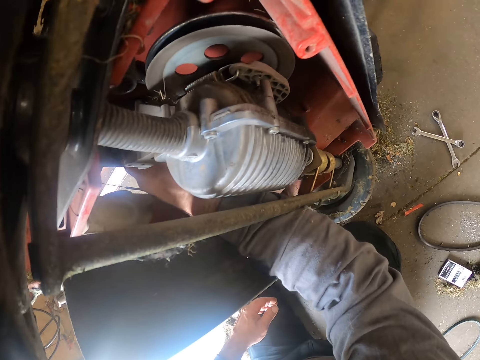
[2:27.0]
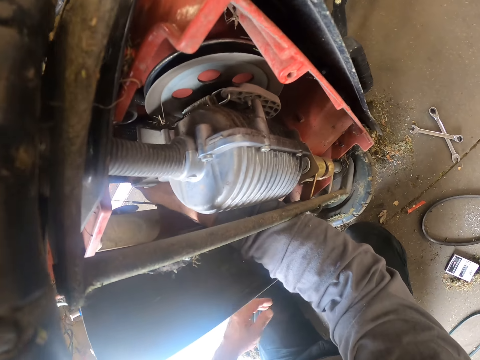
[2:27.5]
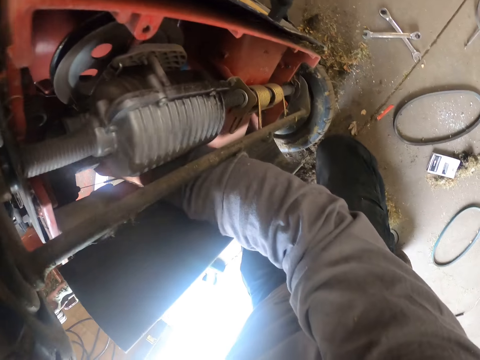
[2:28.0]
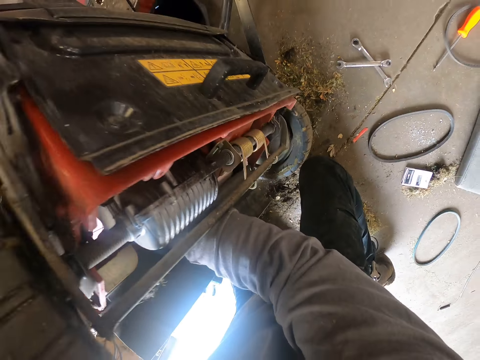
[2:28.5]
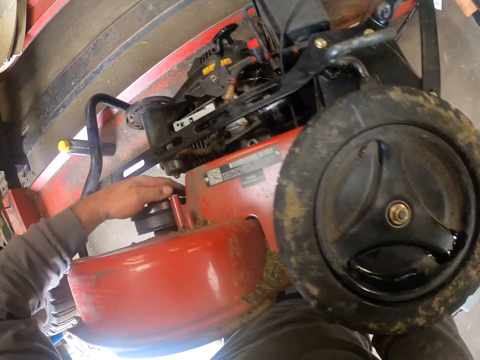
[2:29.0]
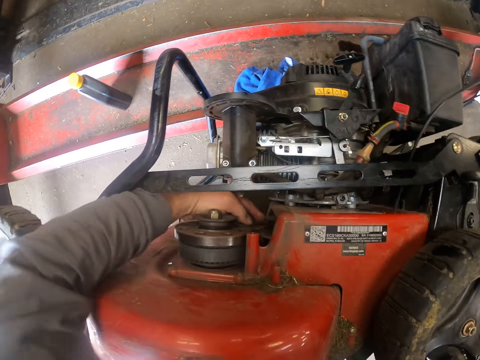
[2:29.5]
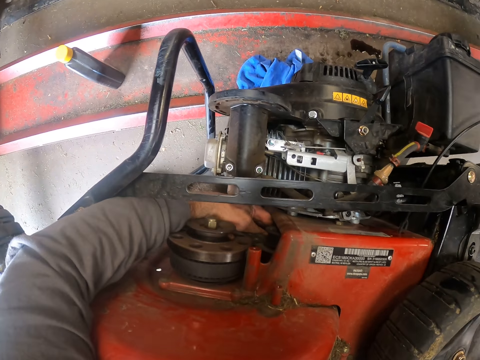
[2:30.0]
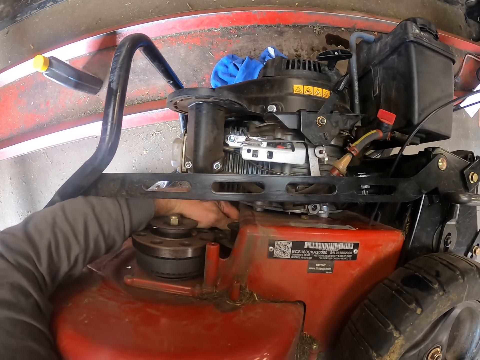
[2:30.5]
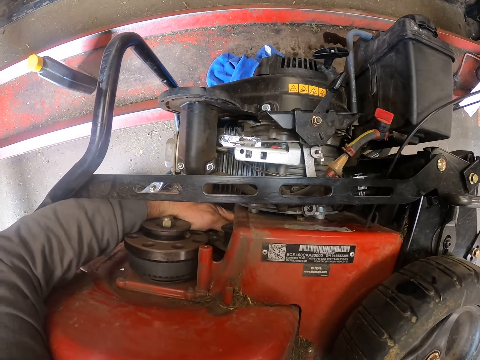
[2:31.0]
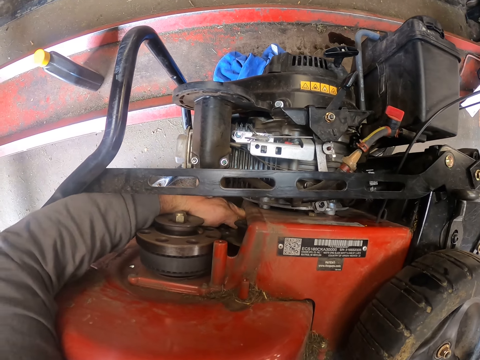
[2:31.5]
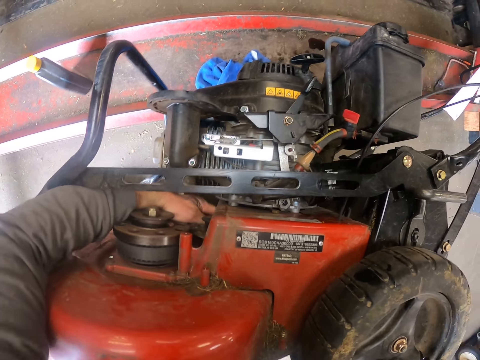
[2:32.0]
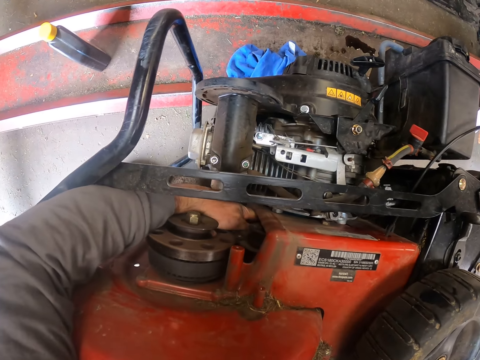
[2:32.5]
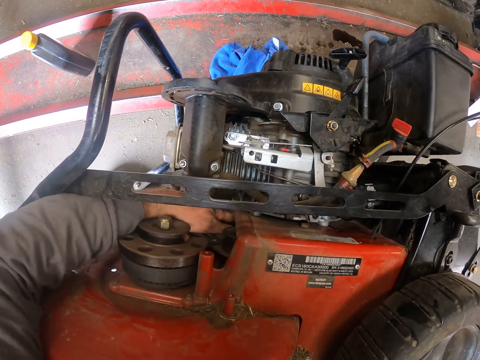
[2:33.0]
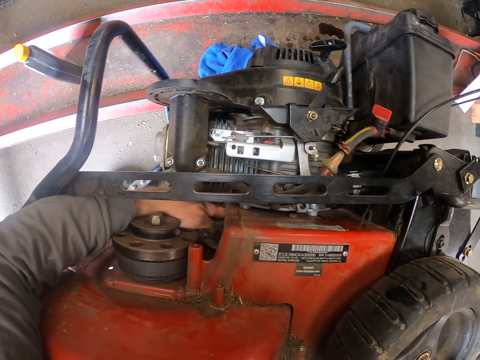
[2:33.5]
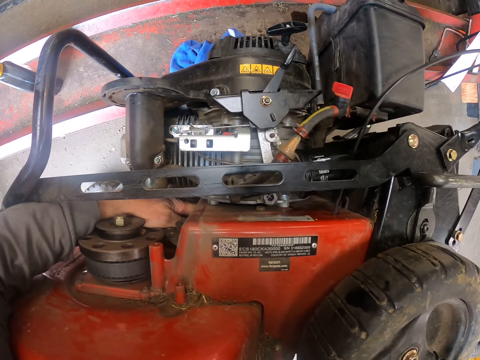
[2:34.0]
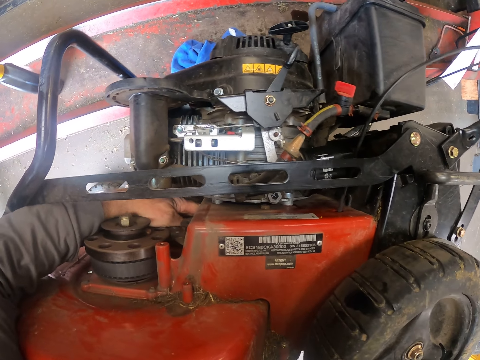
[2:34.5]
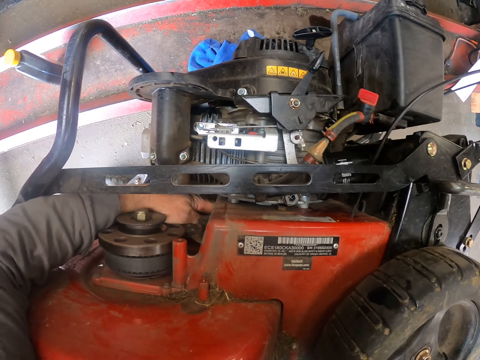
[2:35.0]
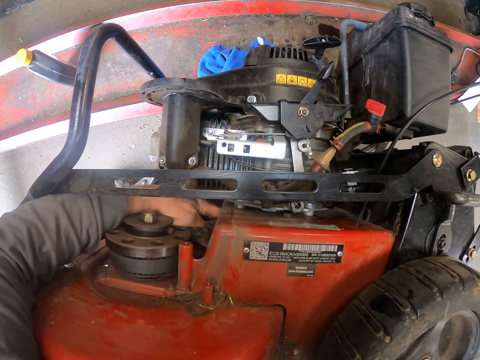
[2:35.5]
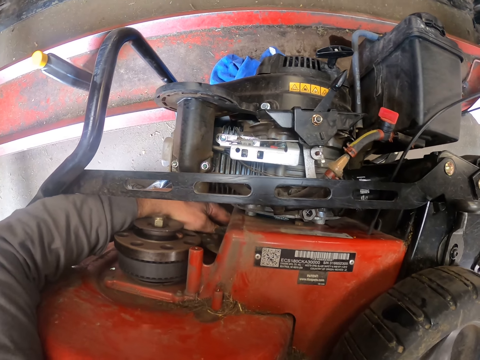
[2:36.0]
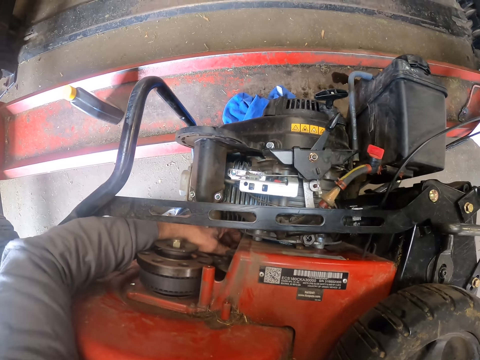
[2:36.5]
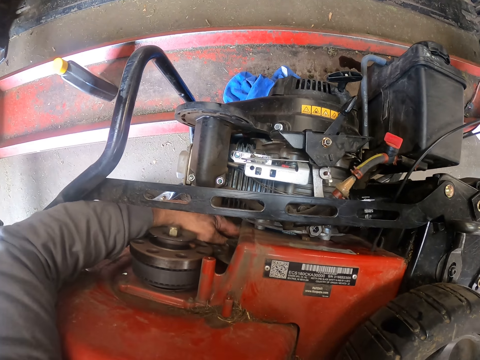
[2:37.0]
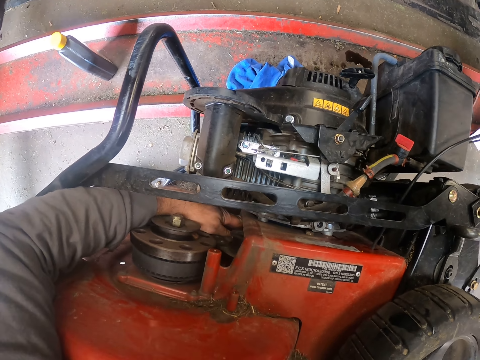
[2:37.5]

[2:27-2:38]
The camera wearer turns on the lawn mower. They touch the belt drive with the left hand.

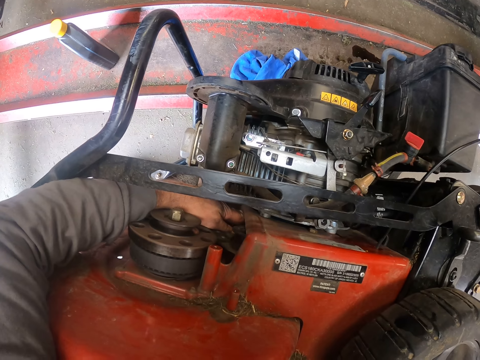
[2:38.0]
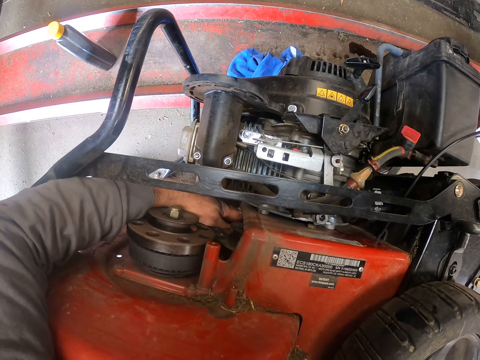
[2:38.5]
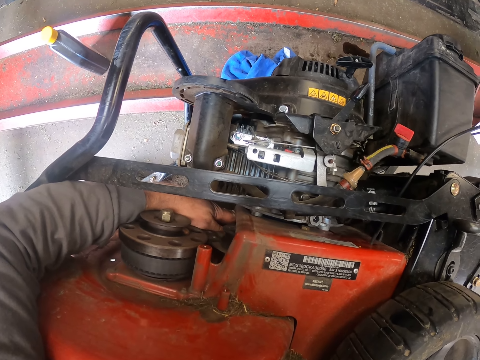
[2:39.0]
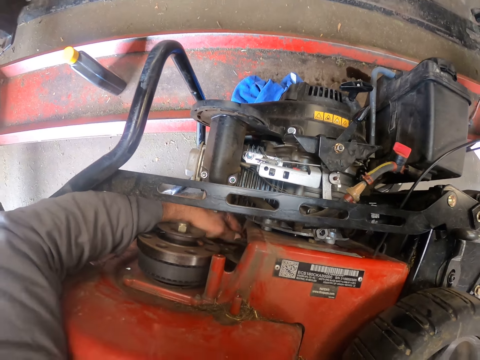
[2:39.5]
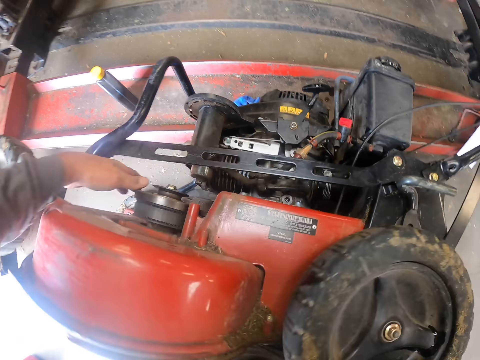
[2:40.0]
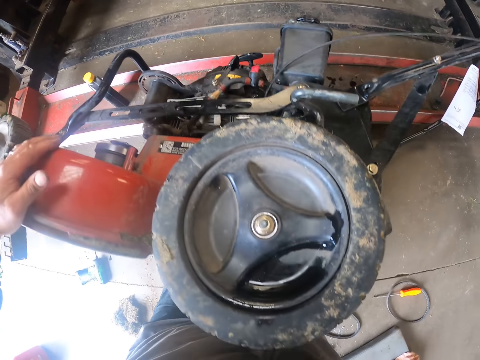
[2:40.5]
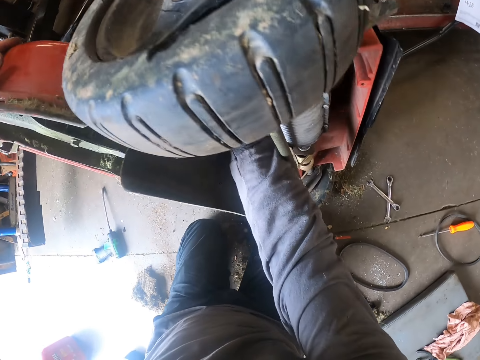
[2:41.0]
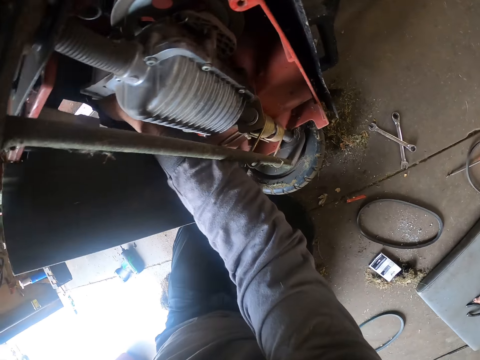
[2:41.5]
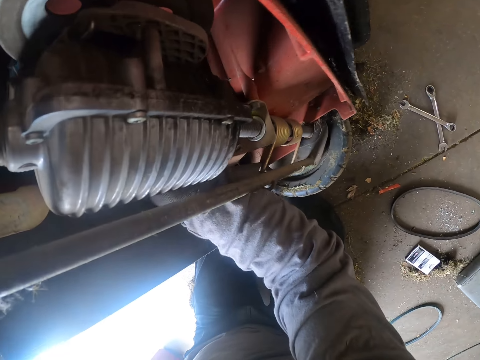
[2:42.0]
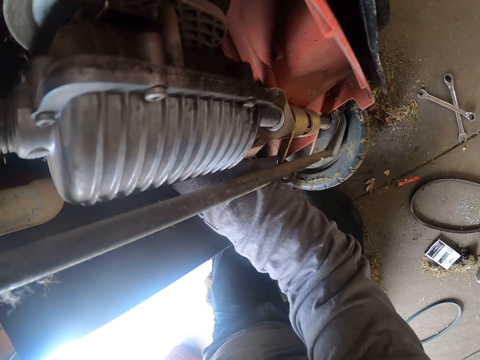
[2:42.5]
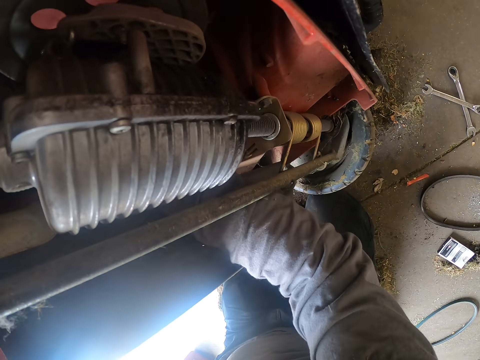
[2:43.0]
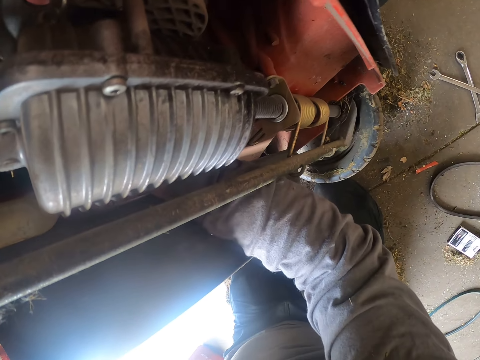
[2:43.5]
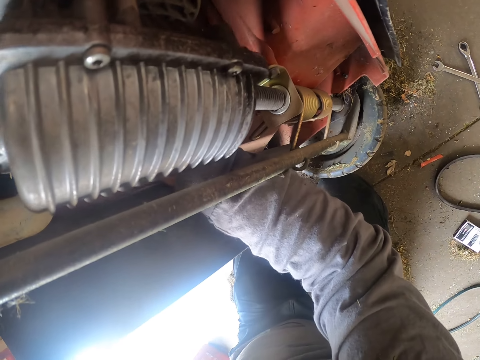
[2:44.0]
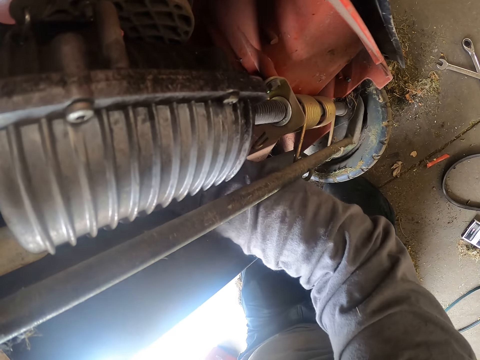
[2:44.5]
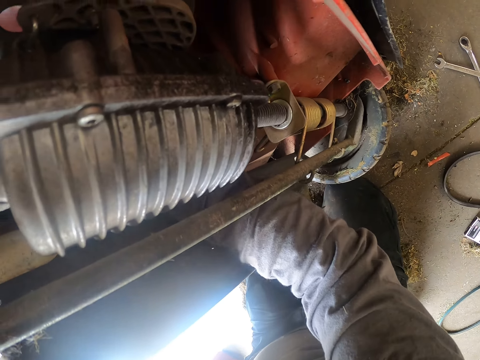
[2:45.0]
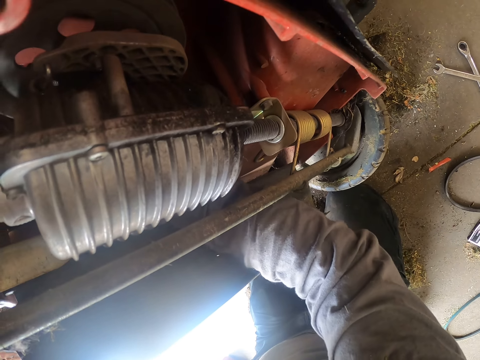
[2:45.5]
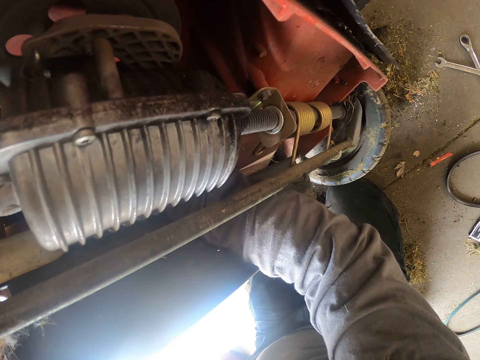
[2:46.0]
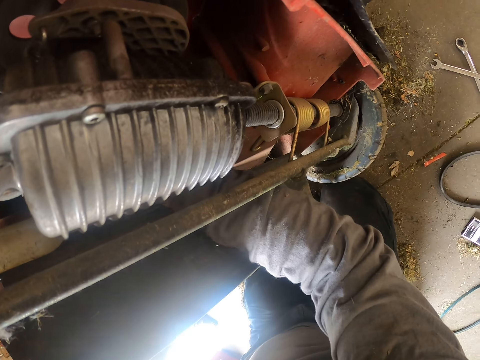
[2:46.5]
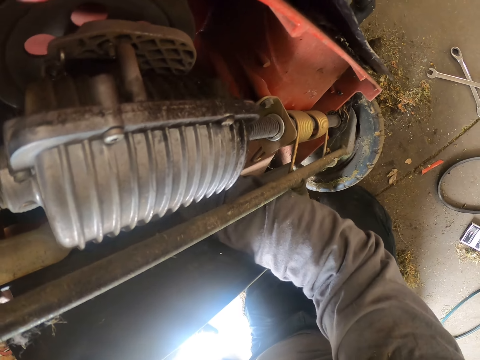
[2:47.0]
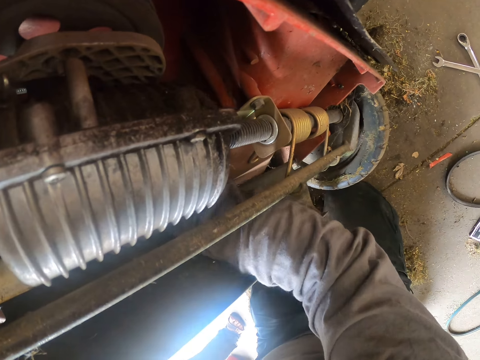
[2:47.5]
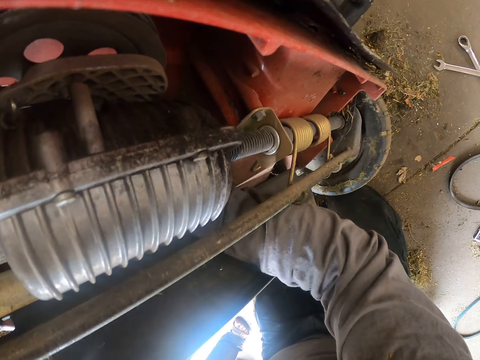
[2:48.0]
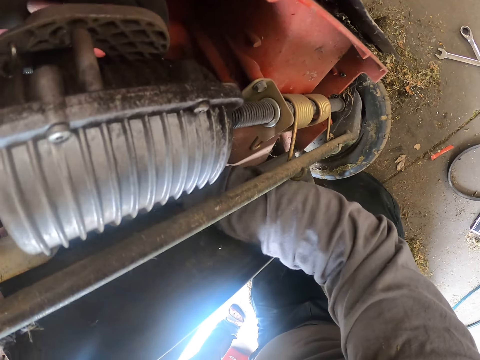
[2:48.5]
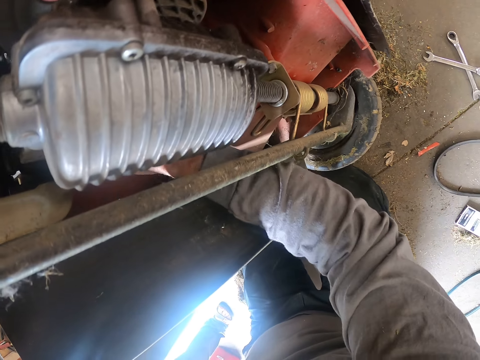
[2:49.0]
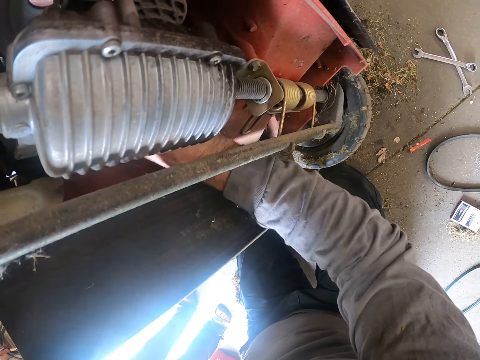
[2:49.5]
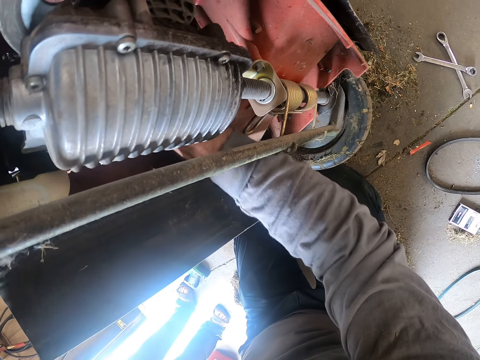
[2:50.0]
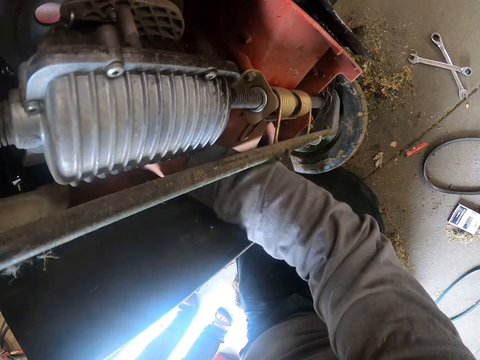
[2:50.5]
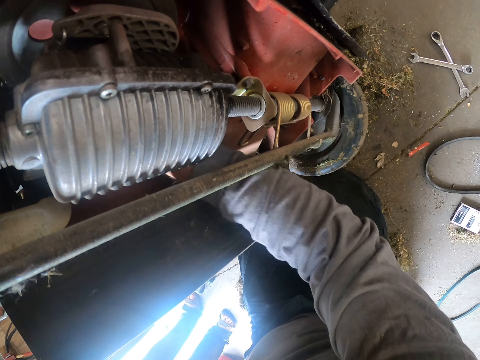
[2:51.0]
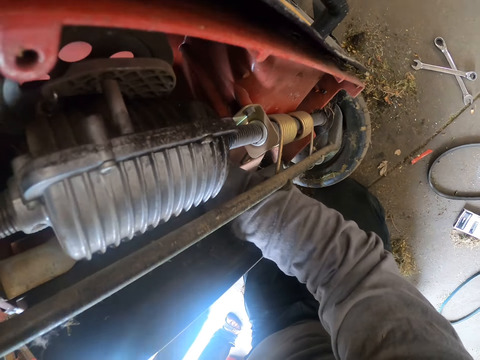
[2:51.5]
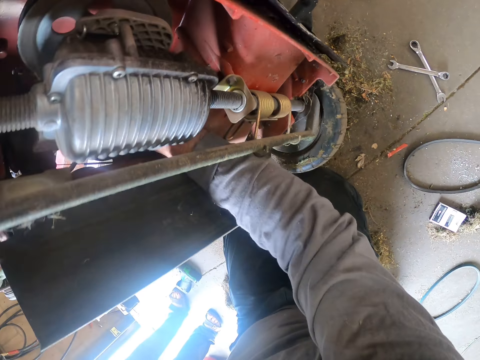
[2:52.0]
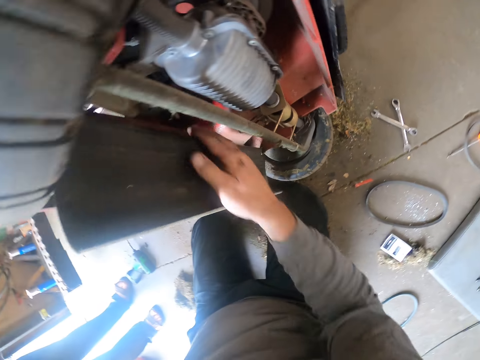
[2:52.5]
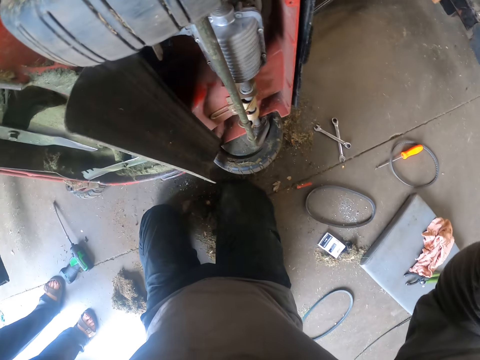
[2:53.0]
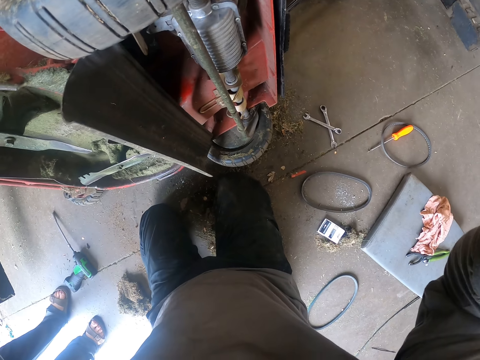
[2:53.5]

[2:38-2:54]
The camera wearer rests his left hand on the lawn mower. He turns on the lawn mower. He adjusts the camera.
